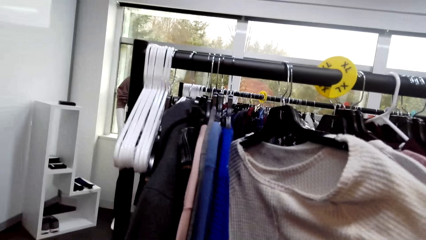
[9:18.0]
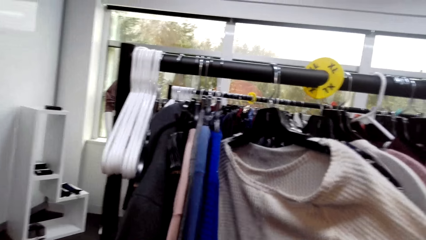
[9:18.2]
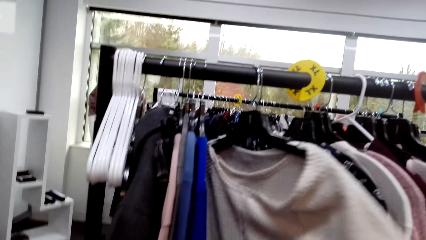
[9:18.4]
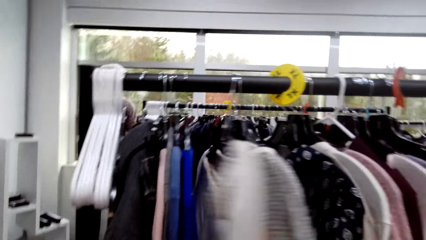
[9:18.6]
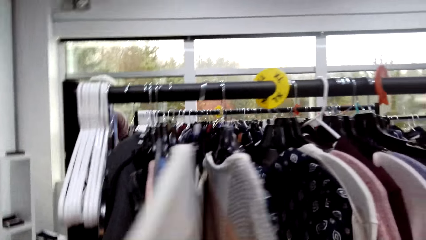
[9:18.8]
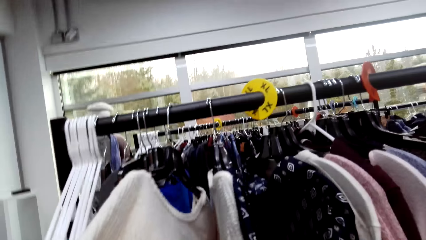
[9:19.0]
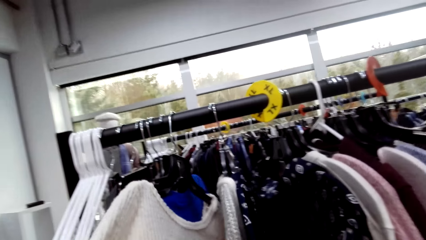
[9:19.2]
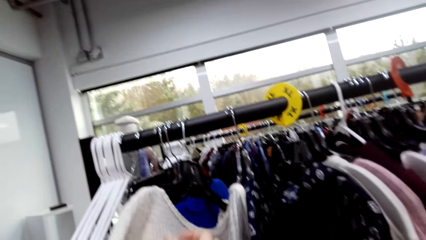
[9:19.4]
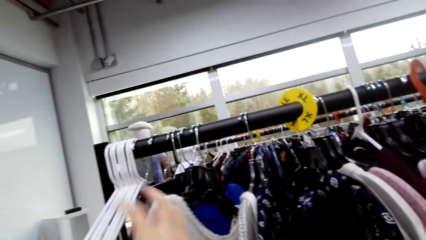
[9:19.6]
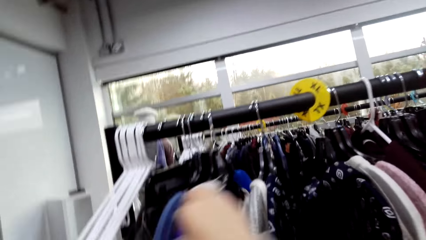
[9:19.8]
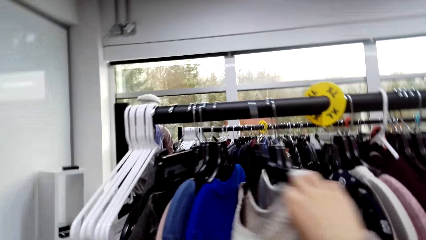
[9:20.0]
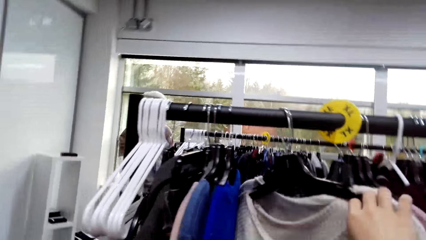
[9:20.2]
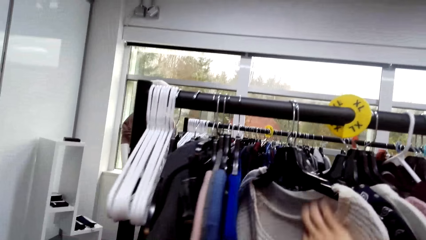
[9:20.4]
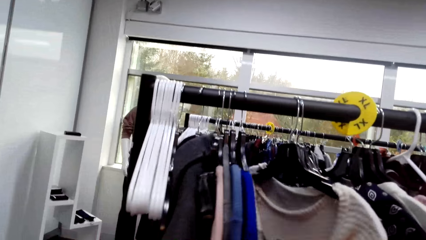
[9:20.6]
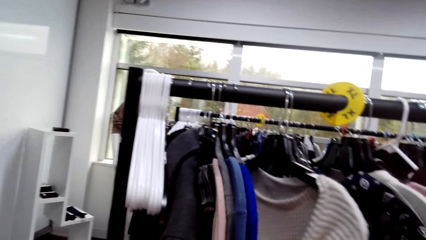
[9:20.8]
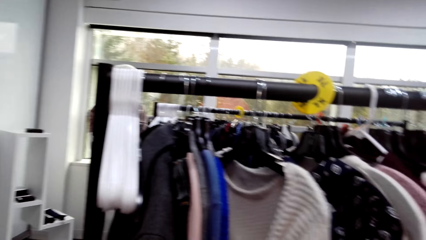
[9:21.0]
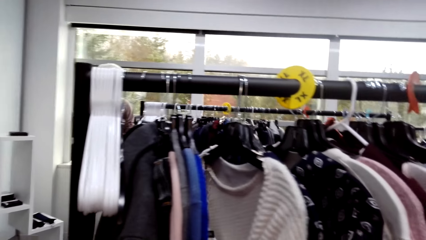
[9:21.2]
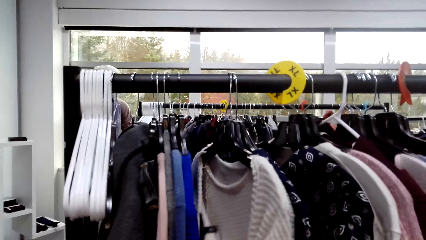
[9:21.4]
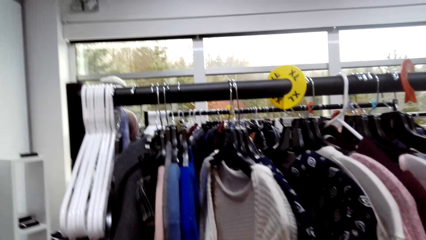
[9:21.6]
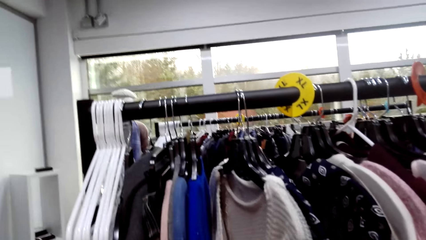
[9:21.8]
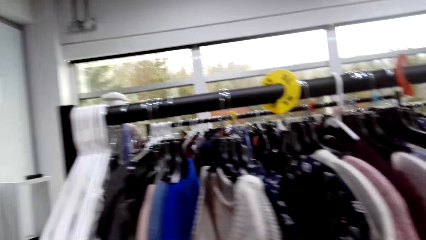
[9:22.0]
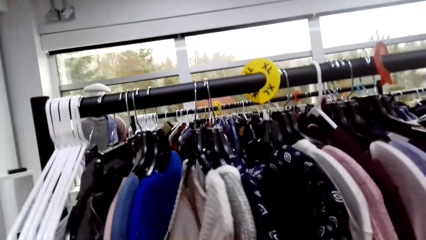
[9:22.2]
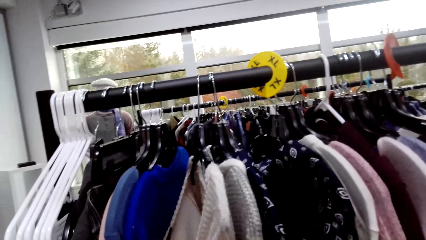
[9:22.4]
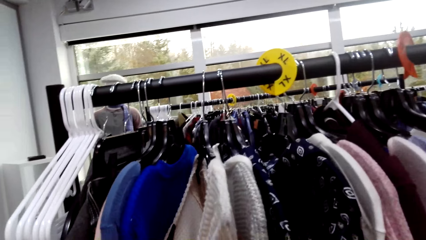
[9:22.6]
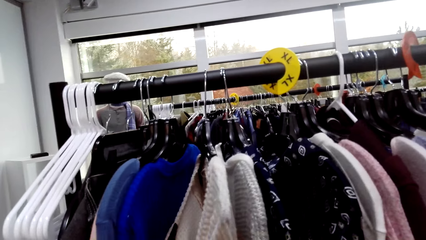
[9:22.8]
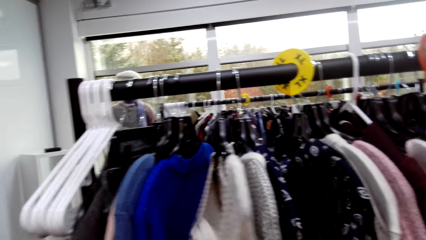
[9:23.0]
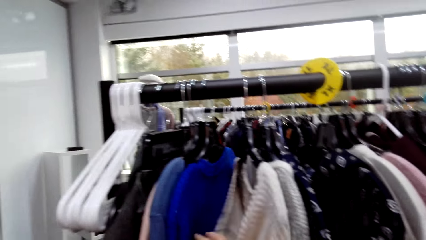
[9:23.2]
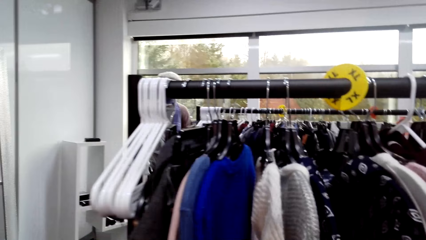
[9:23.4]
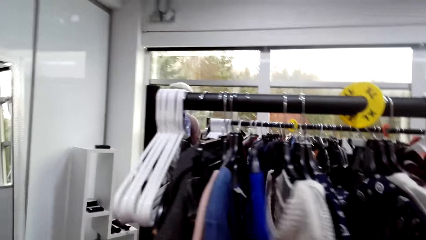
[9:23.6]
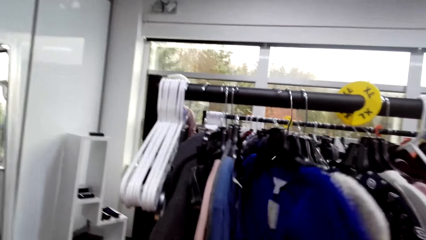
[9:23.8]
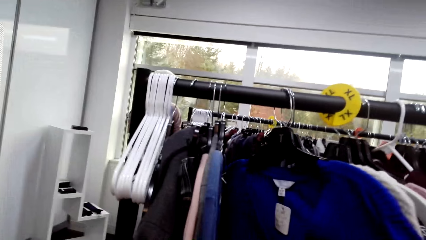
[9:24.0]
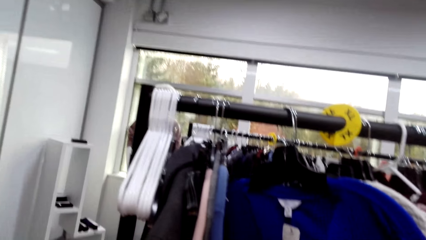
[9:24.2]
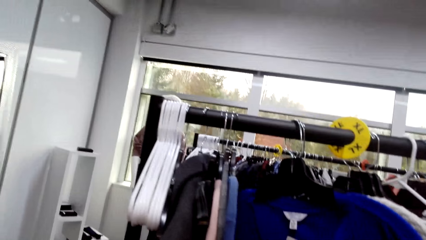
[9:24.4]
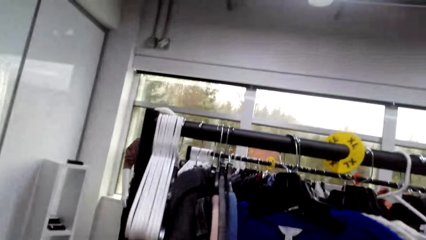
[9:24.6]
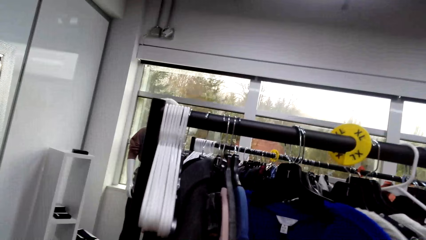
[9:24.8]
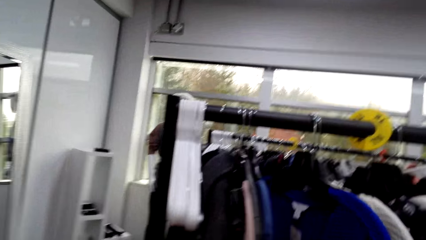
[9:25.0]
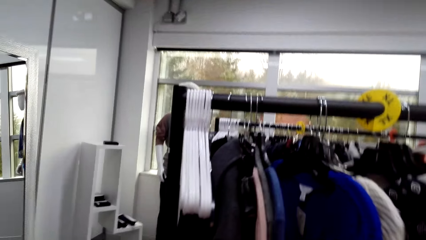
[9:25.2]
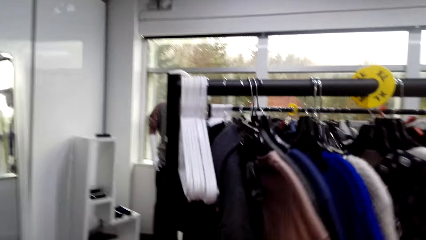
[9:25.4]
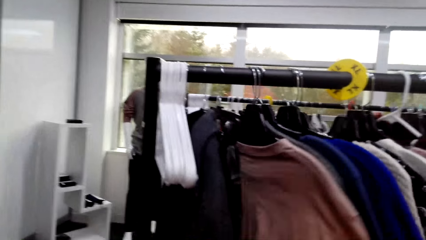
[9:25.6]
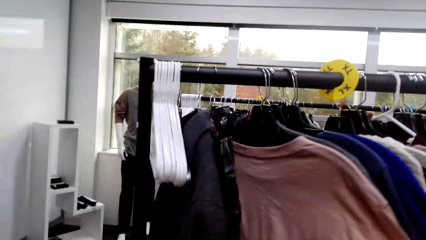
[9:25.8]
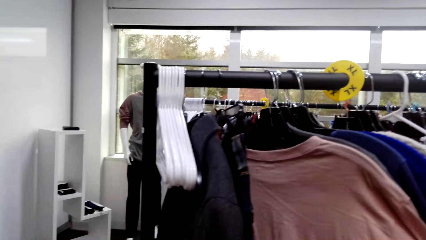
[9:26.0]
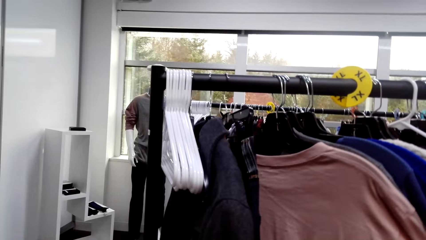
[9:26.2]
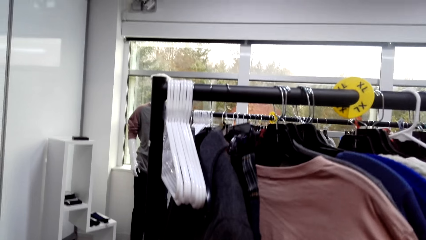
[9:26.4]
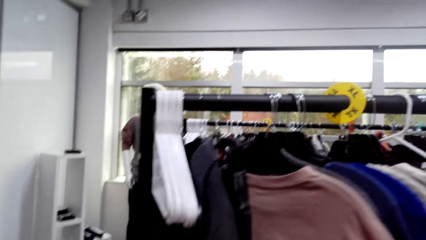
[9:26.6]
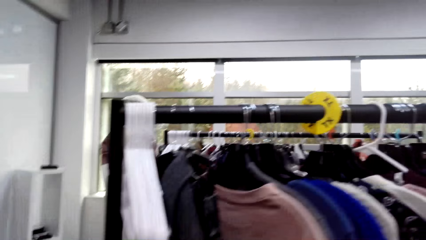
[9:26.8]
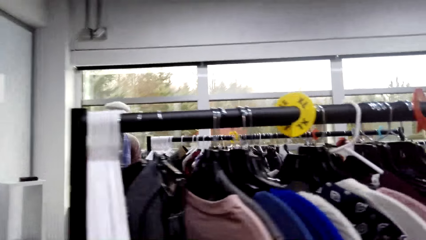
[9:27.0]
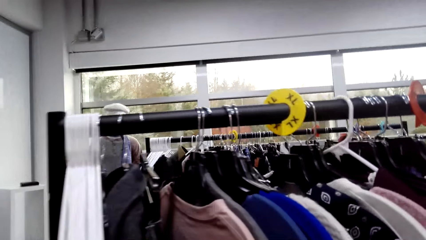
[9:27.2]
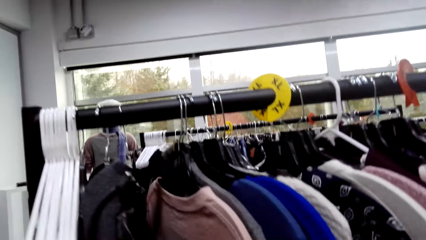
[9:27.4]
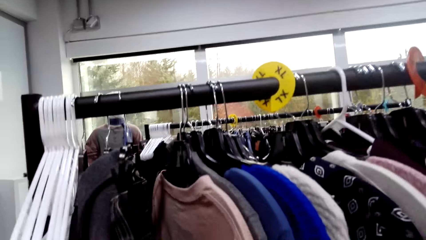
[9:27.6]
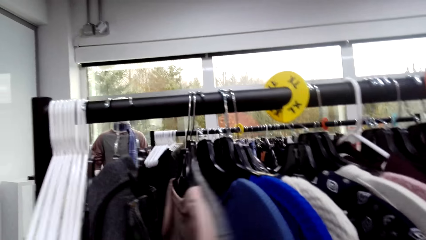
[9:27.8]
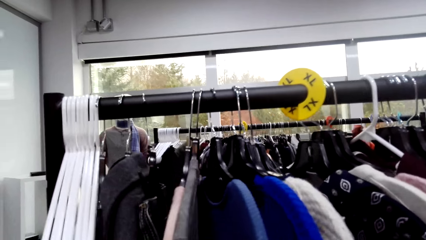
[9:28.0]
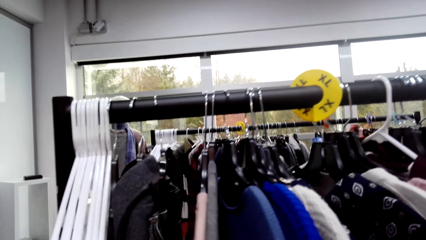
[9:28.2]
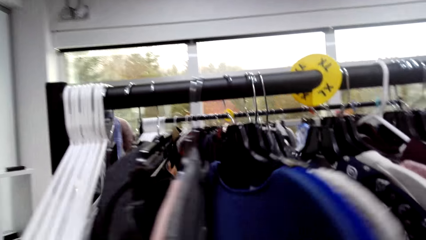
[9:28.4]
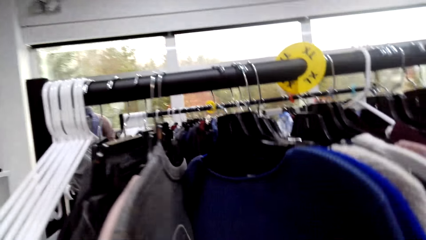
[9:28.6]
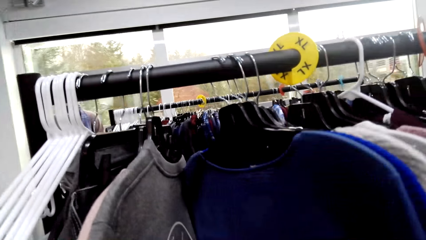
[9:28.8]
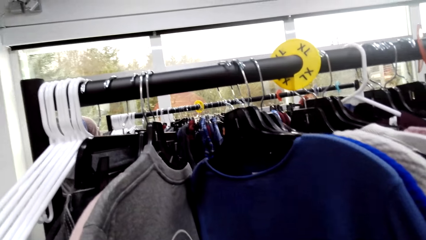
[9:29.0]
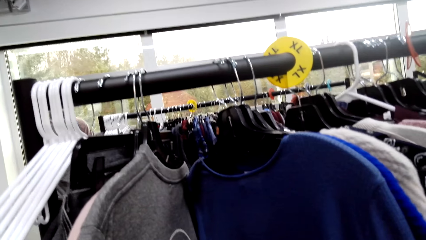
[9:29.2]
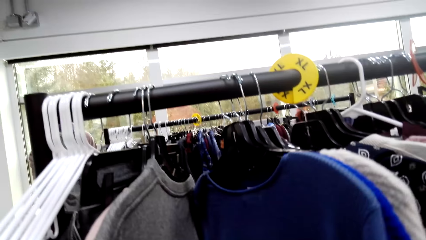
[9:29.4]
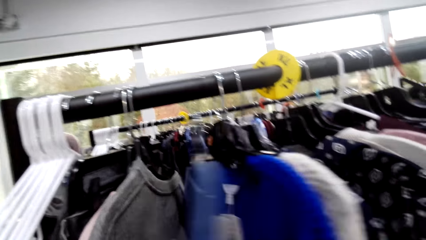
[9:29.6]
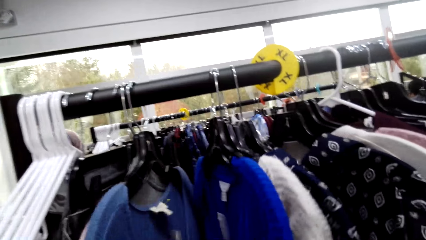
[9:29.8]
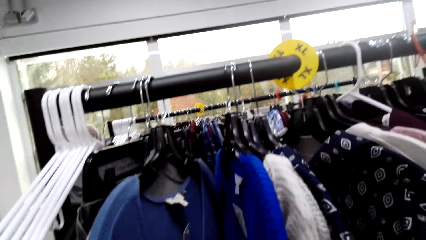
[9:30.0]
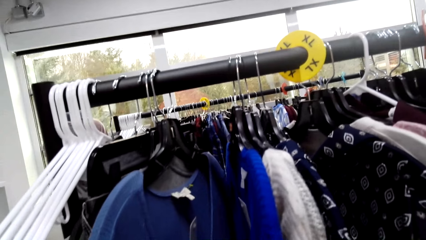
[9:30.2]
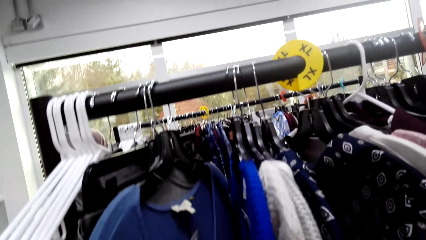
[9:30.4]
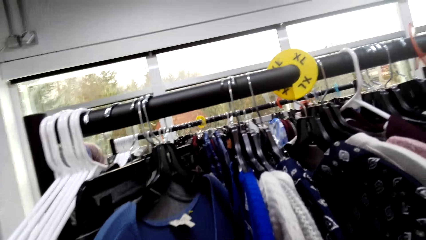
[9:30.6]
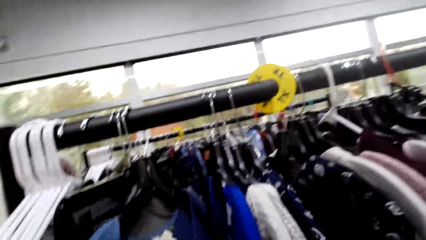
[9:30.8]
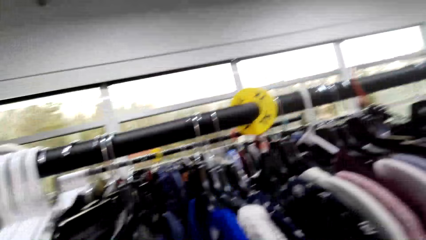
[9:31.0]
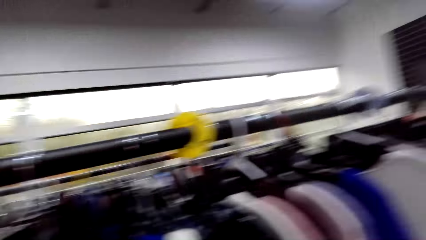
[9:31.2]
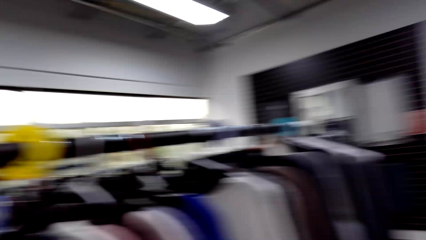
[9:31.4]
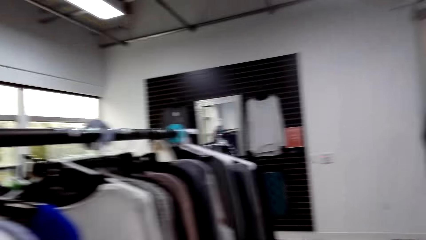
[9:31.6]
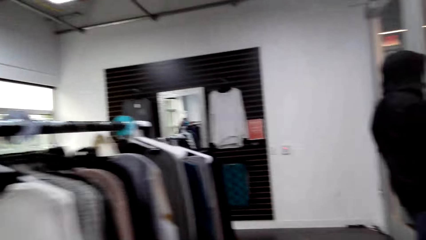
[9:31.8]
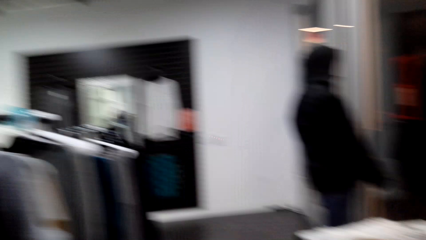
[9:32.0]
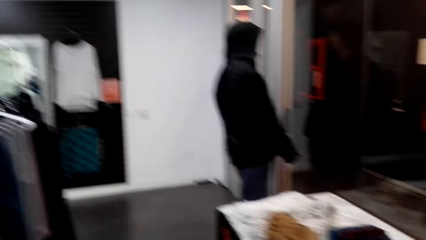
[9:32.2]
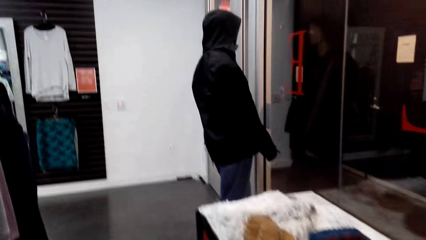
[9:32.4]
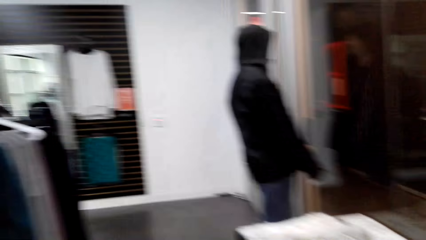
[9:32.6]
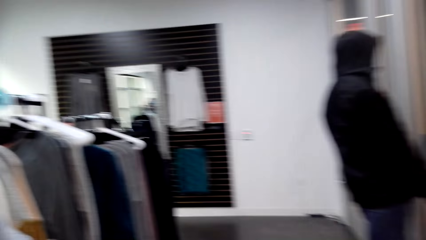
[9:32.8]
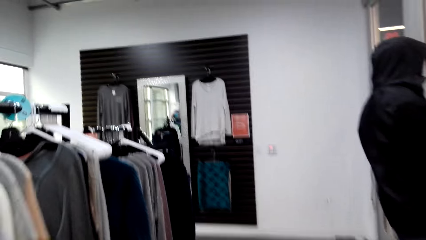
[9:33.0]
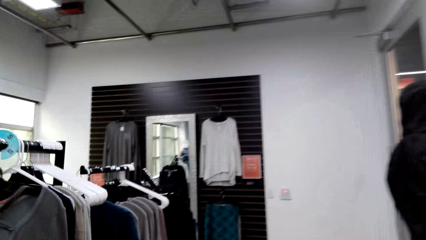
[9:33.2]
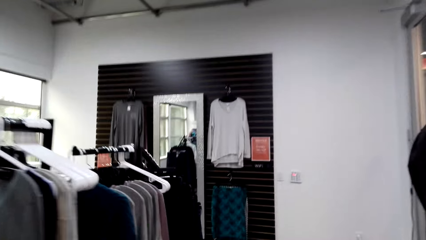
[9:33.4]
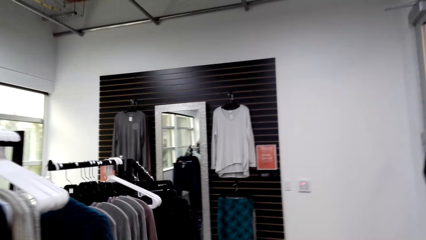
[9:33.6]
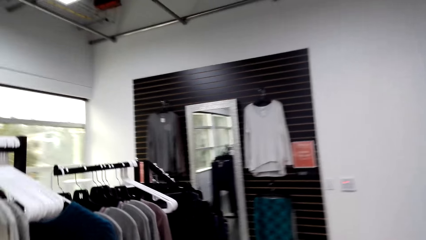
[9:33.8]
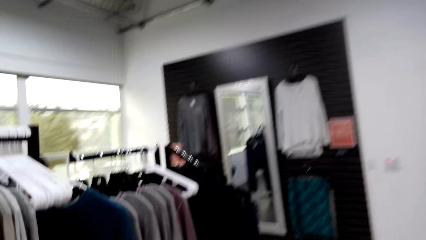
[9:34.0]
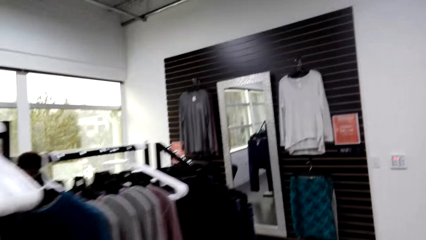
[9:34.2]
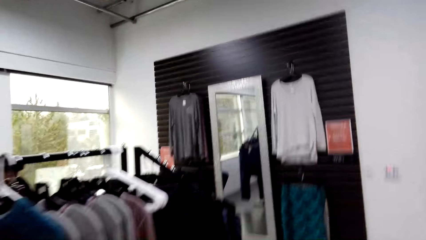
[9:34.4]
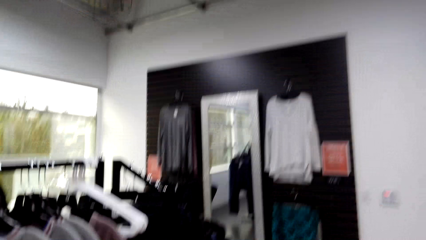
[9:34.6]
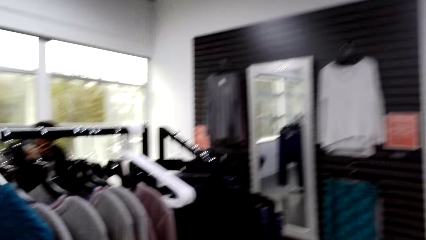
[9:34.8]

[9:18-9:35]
The camera wearer pulls the cloth on the hanger. They touch the clothes on the hanger. They look at the clothes on the hanger. They look at them again. They walk around the shop.
